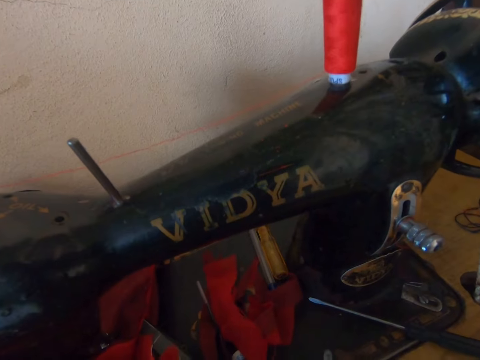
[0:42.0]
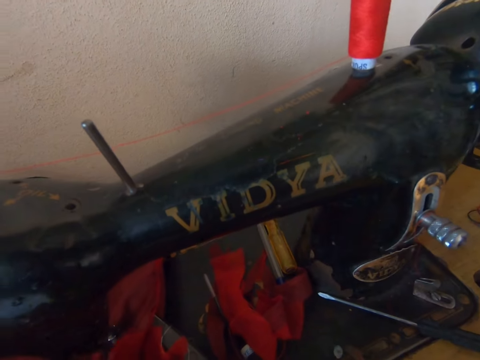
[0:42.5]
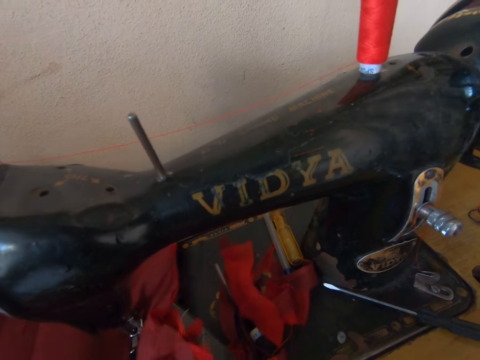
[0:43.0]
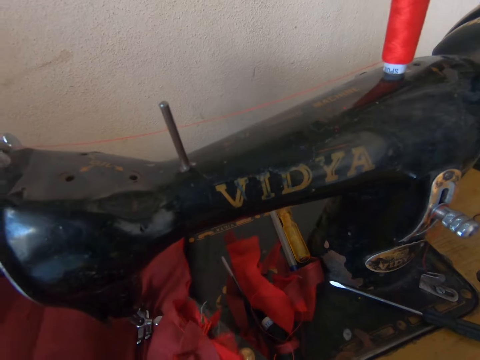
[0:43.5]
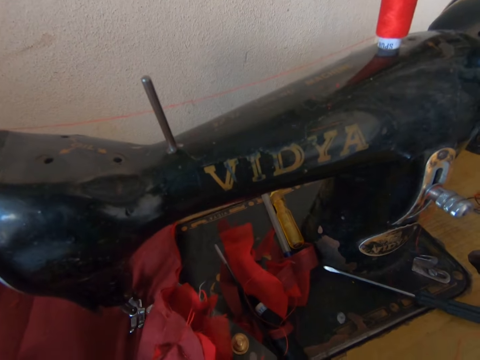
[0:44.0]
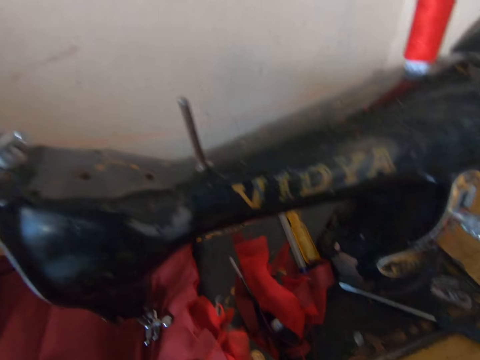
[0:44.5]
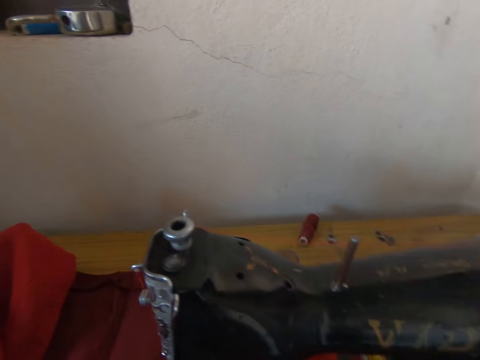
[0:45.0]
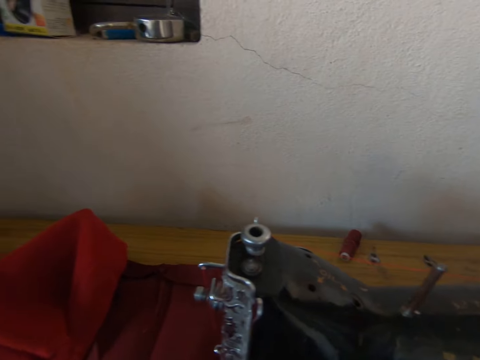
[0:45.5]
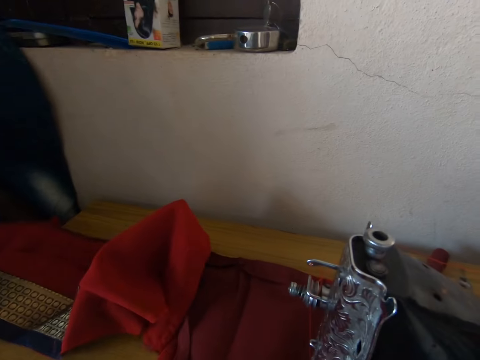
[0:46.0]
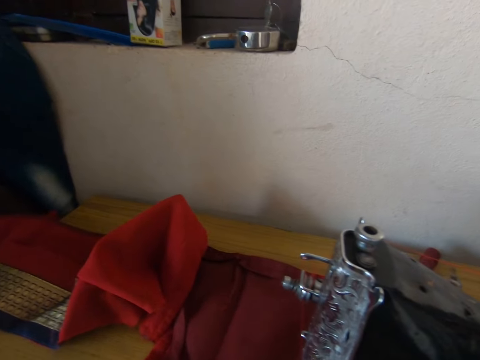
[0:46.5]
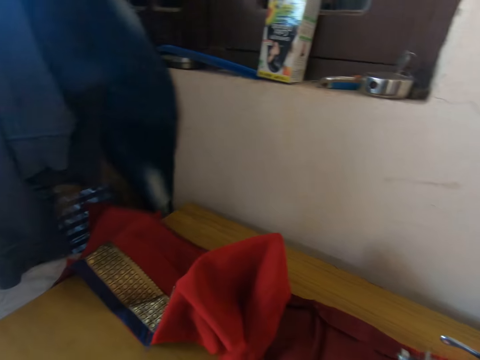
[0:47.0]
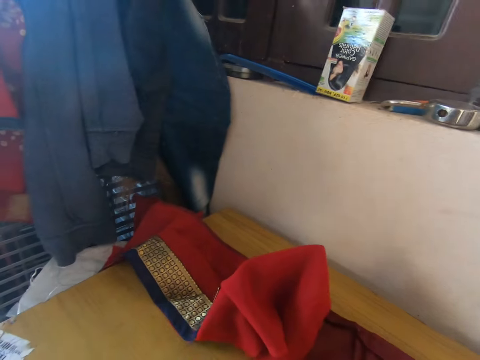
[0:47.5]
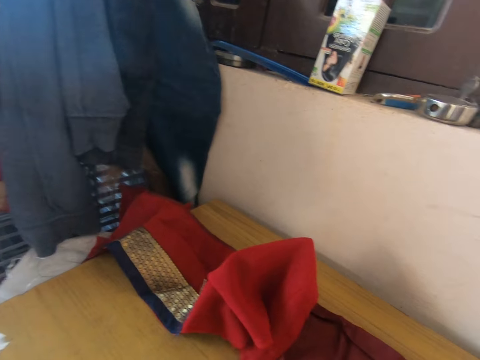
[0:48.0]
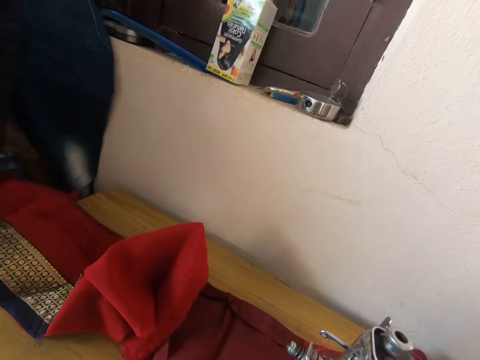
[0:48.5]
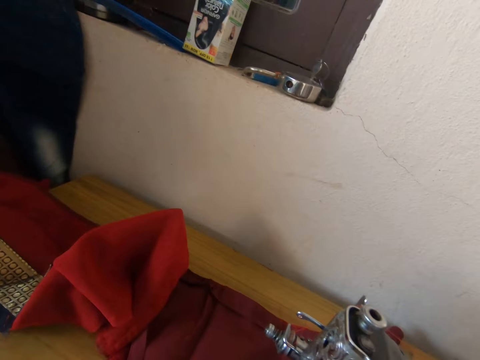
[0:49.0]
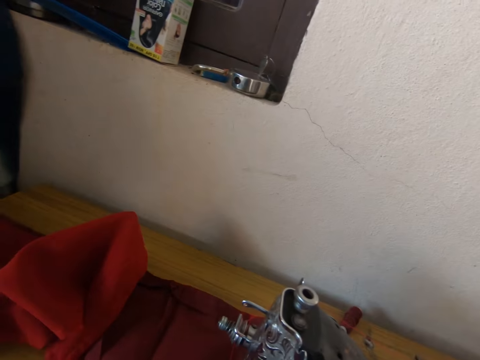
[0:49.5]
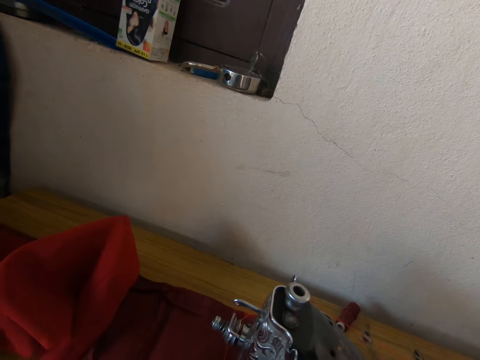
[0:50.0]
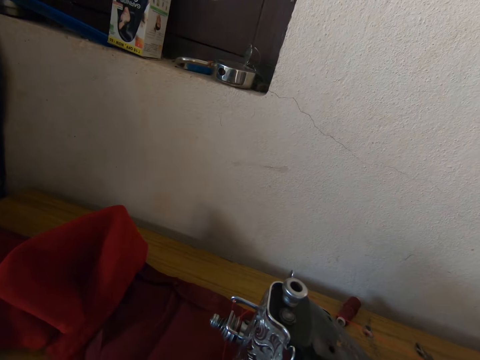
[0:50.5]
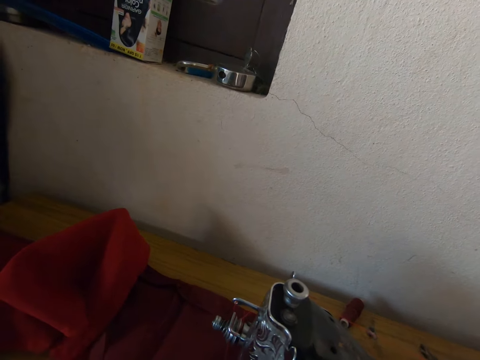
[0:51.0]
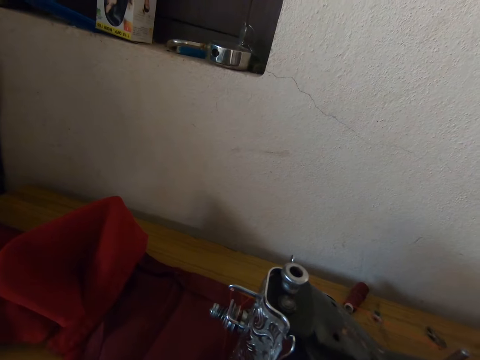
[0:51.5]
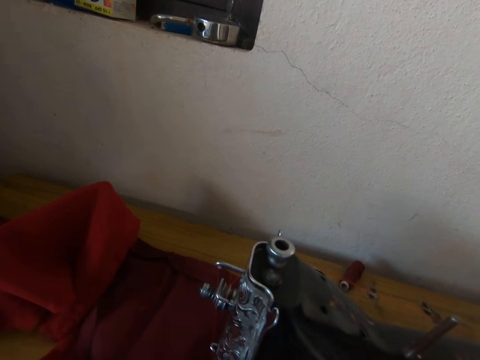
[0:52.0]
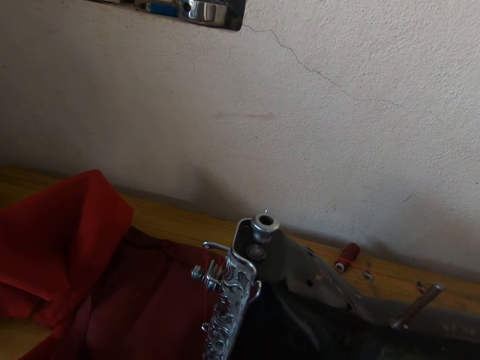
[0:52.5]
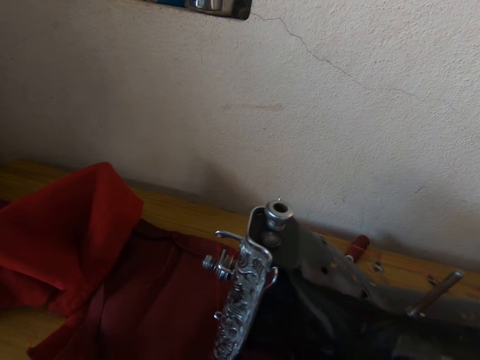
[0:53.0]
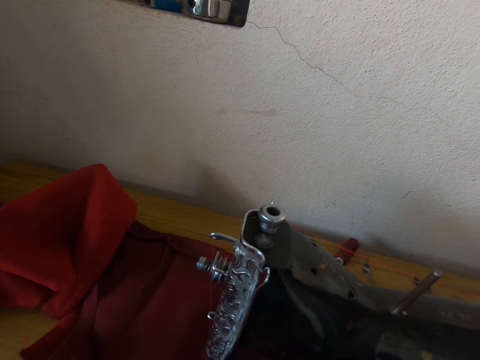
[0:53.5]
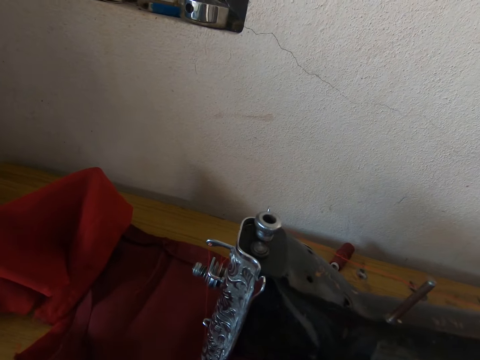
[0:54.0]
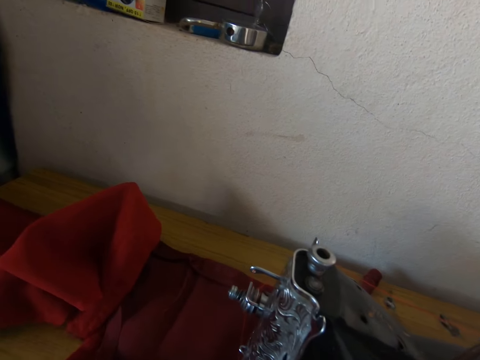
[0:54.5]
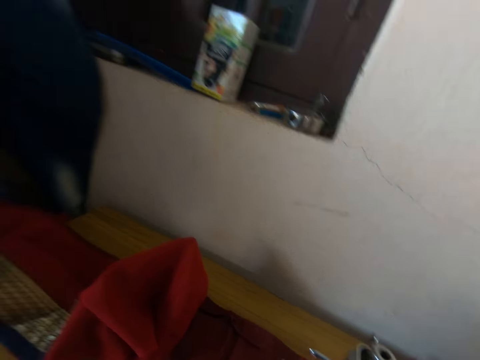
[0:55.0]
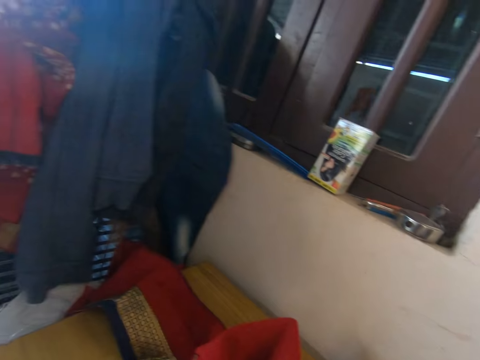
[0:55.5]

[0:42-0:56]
The camera wearer holds the cloth. They look around the room. They adjust the cloth.

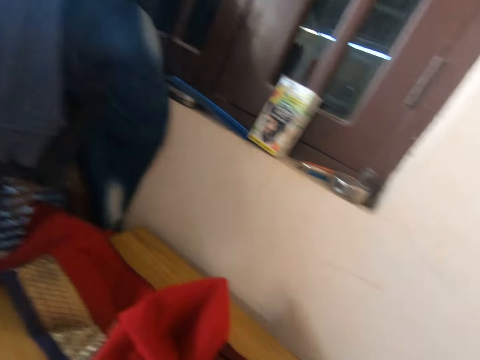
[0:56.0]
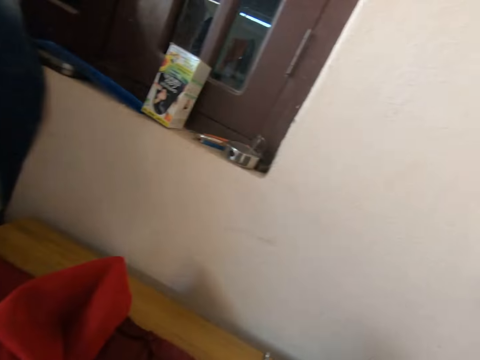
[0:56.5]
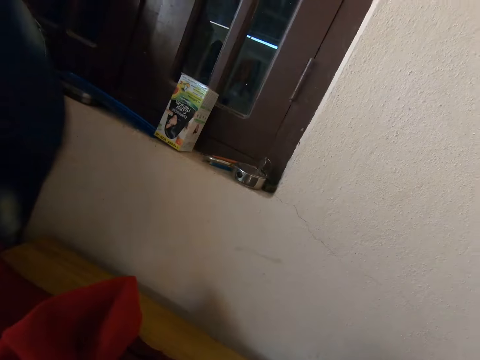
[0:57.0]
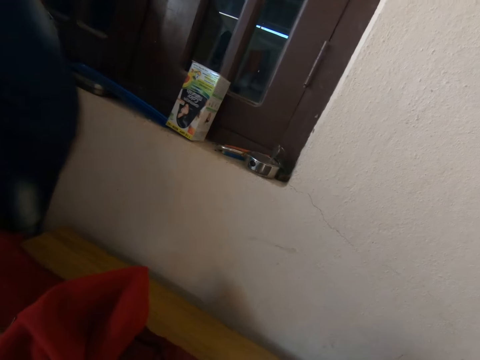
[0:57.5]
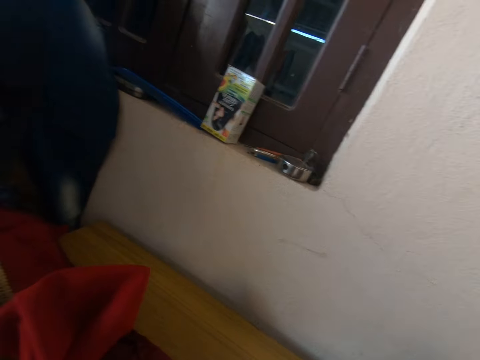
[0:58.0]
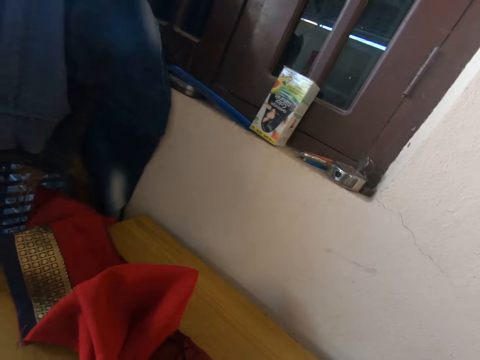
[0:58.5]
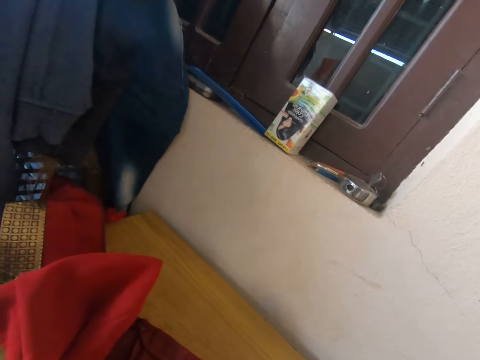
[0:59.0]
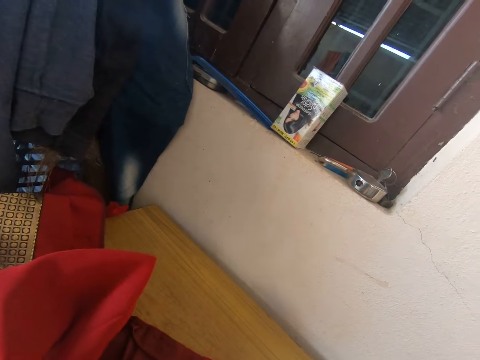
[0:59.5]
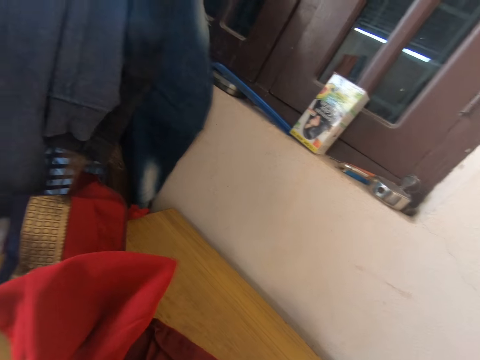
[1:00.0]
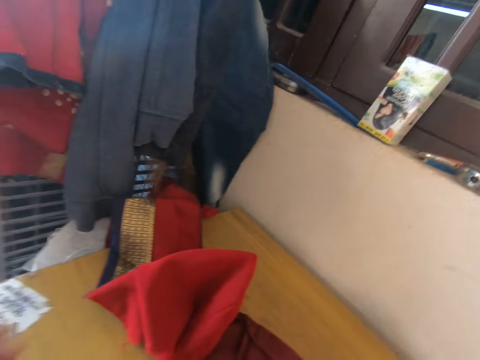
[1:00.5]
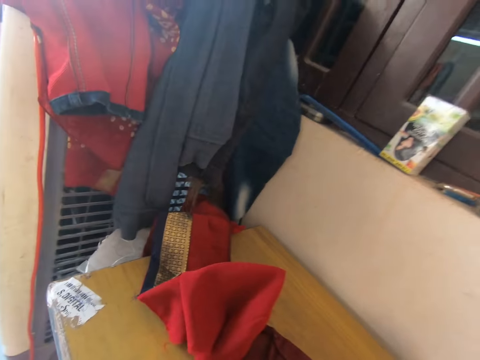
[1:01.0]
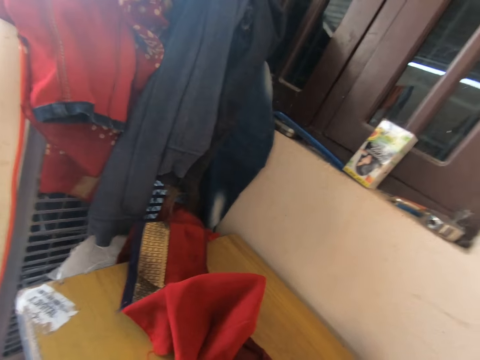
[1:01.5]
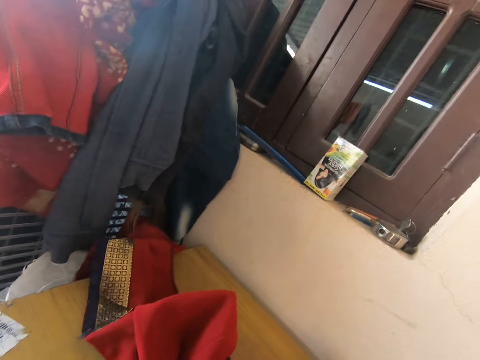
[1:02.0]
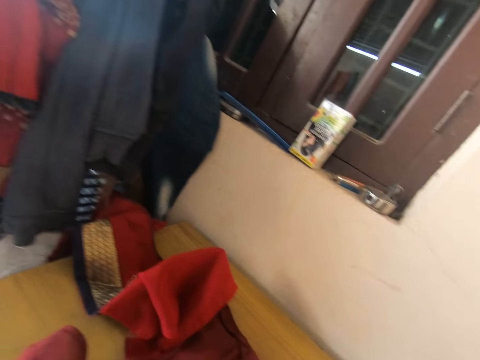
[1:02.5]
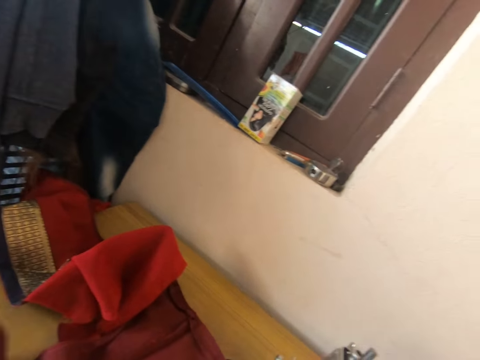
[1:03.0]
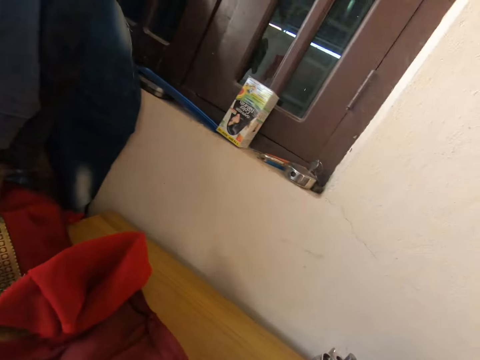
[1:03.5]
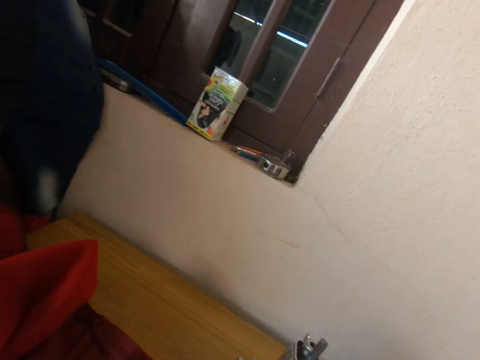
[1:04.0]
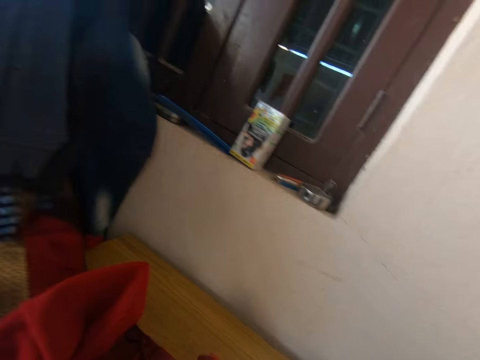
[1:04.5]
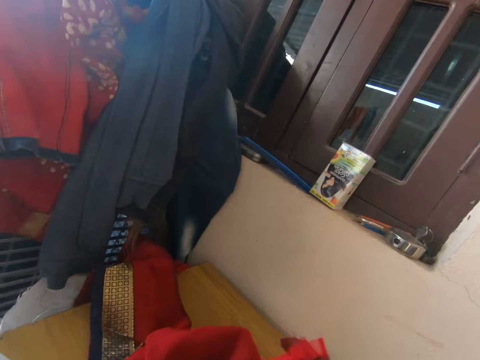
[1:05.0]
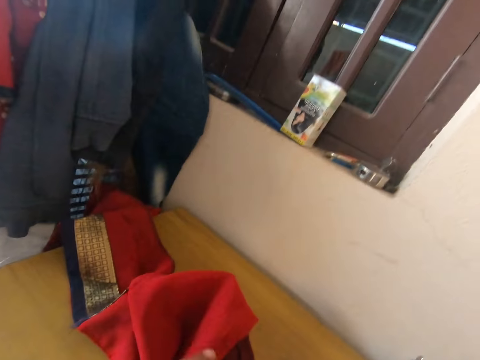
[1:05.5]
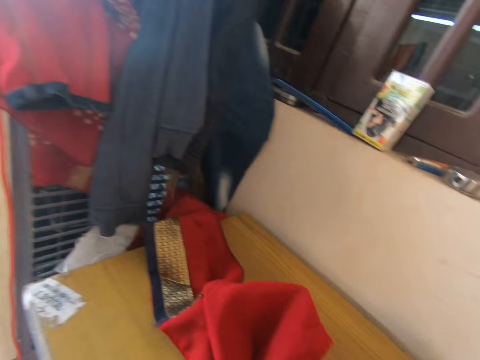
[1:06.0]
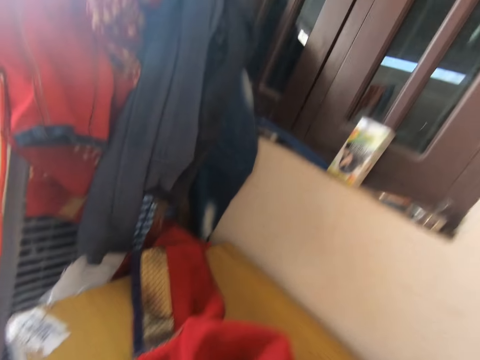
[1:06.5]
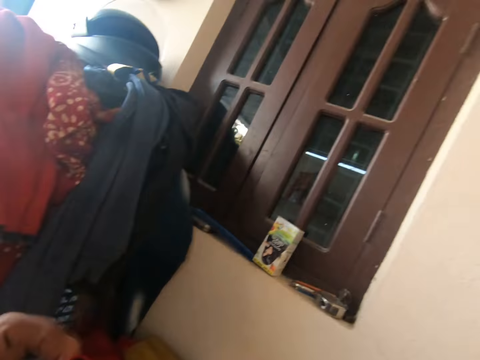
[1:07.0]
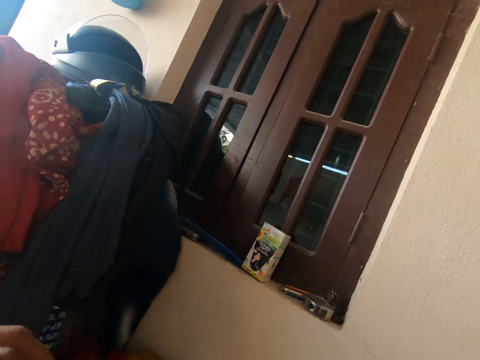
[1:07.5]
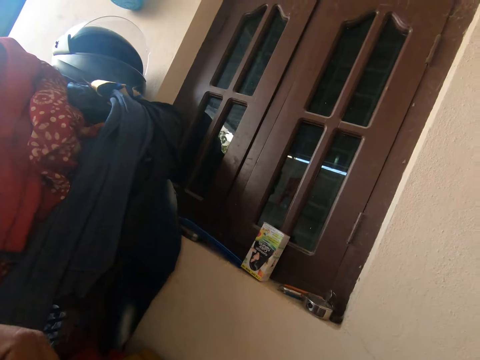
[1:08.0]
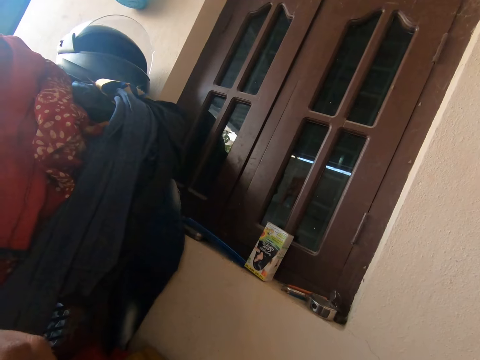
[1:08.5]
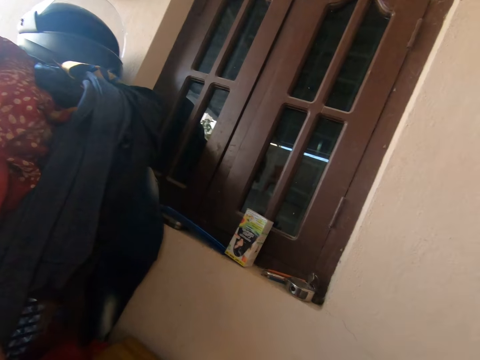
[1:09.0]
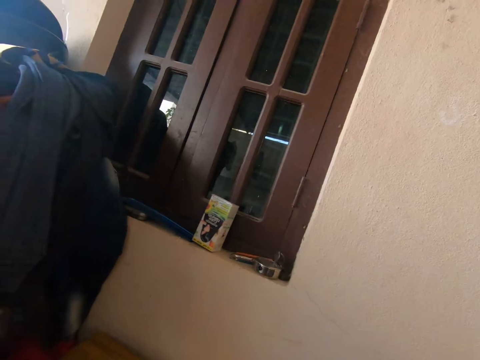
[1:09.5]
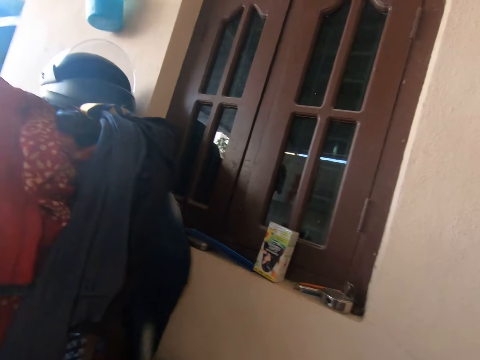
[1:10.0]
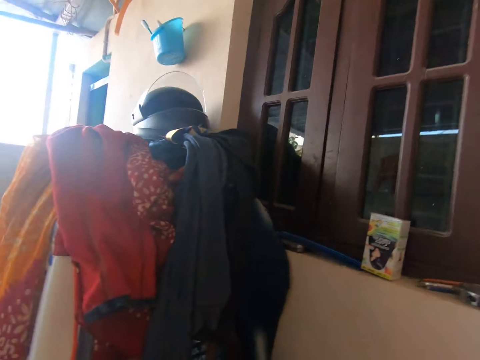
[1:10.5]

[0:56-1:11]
The camera wearer pushes the cloth. They push the cloth again.
